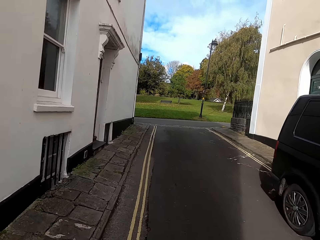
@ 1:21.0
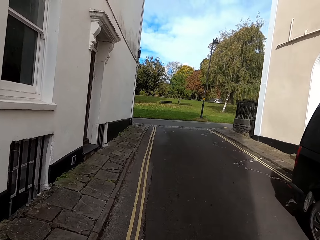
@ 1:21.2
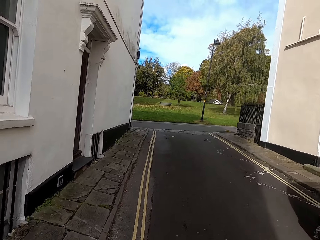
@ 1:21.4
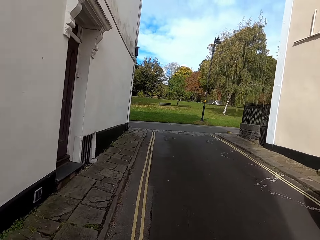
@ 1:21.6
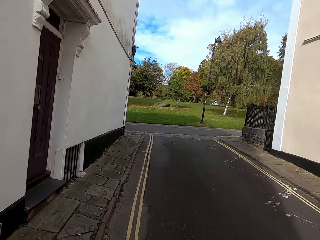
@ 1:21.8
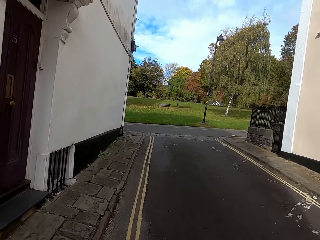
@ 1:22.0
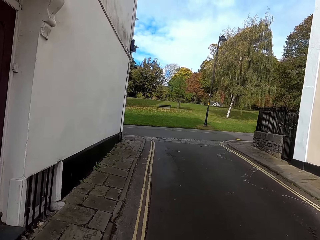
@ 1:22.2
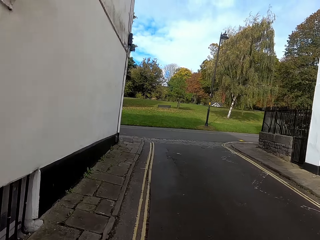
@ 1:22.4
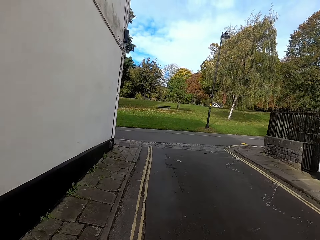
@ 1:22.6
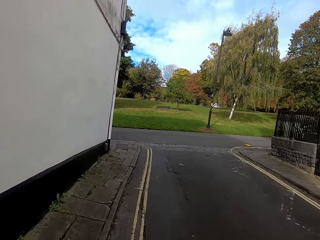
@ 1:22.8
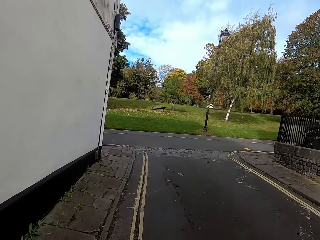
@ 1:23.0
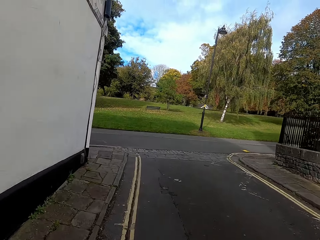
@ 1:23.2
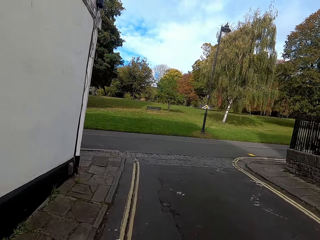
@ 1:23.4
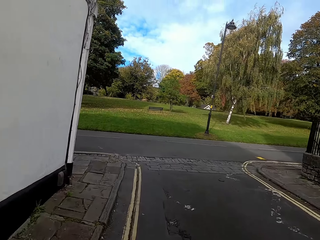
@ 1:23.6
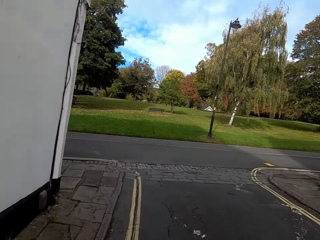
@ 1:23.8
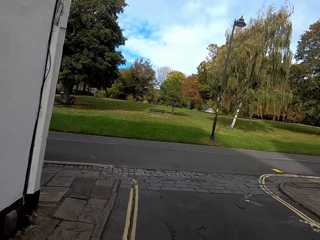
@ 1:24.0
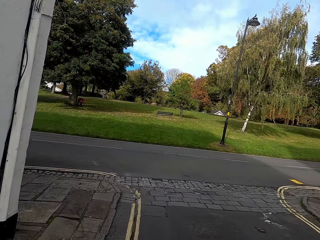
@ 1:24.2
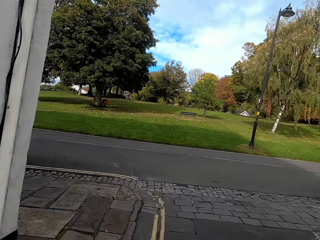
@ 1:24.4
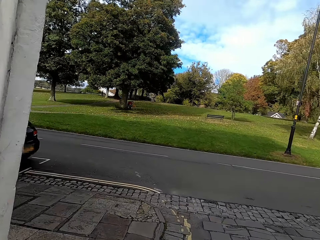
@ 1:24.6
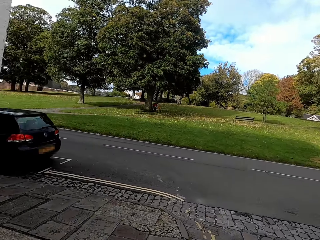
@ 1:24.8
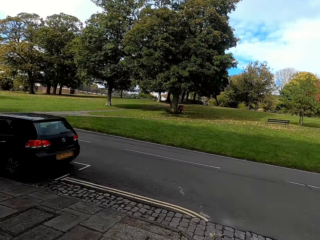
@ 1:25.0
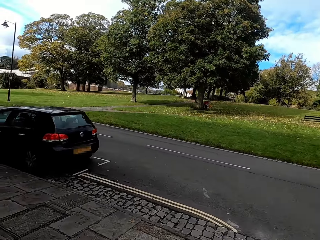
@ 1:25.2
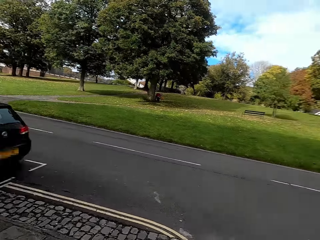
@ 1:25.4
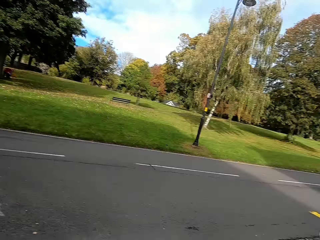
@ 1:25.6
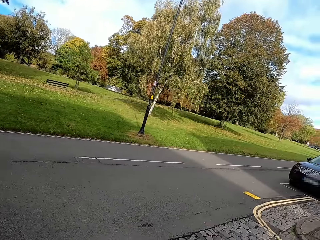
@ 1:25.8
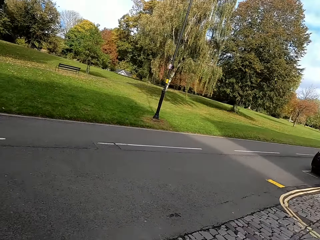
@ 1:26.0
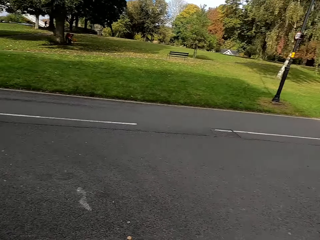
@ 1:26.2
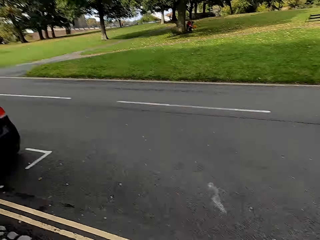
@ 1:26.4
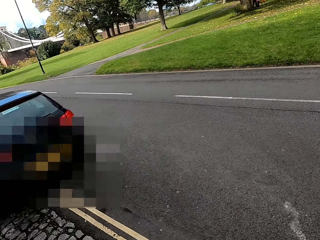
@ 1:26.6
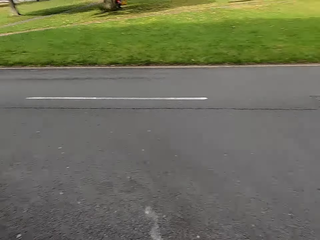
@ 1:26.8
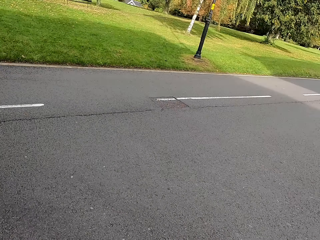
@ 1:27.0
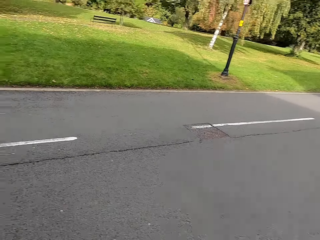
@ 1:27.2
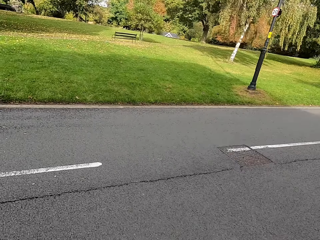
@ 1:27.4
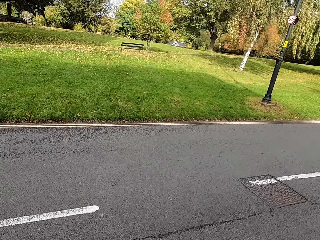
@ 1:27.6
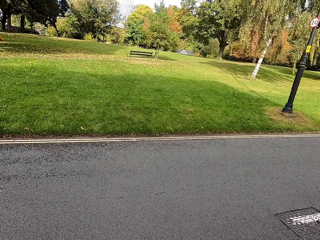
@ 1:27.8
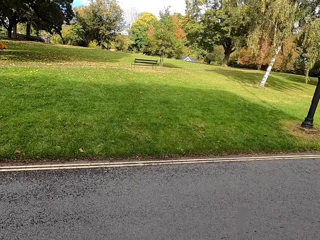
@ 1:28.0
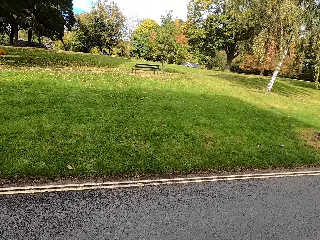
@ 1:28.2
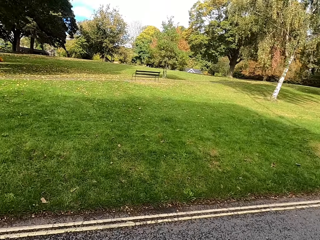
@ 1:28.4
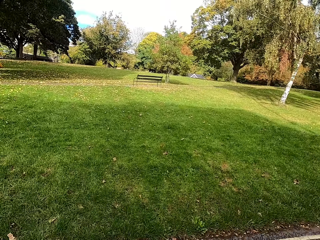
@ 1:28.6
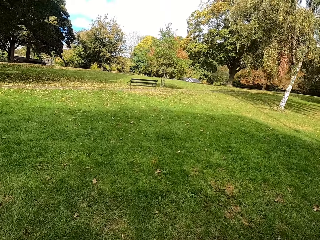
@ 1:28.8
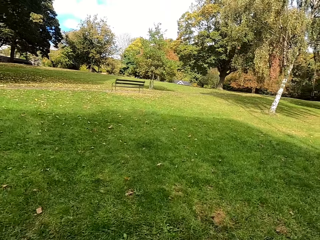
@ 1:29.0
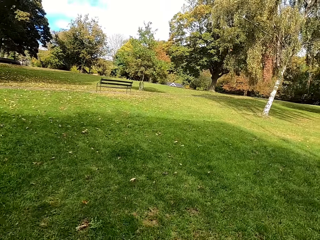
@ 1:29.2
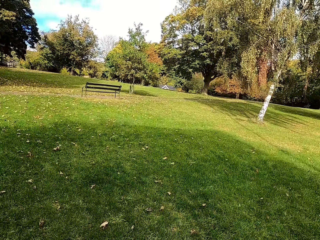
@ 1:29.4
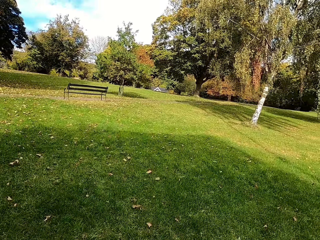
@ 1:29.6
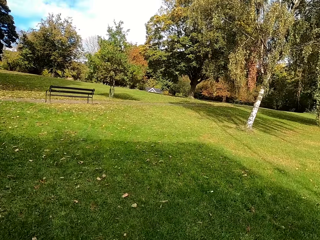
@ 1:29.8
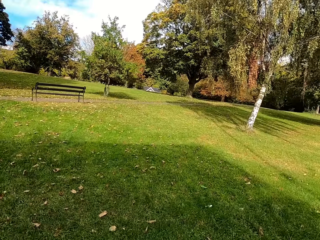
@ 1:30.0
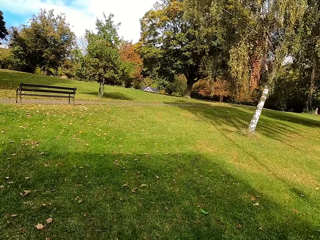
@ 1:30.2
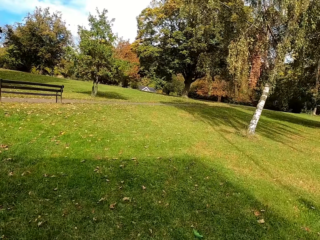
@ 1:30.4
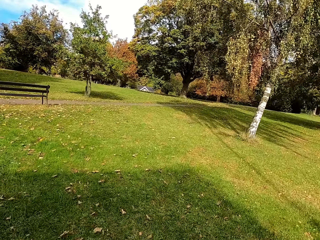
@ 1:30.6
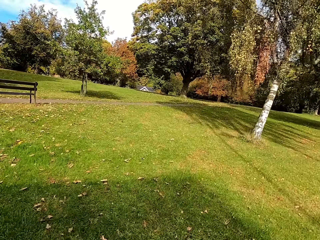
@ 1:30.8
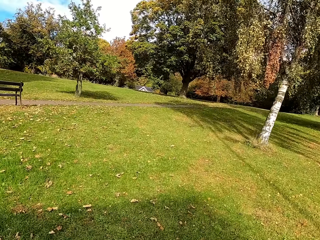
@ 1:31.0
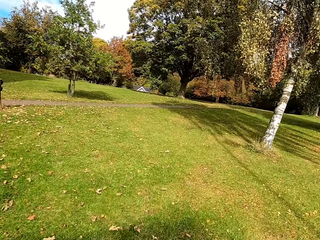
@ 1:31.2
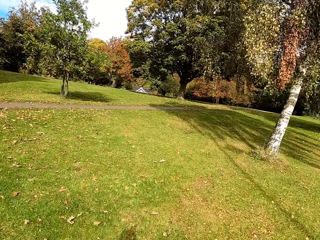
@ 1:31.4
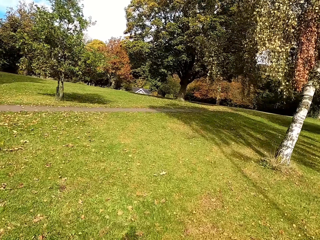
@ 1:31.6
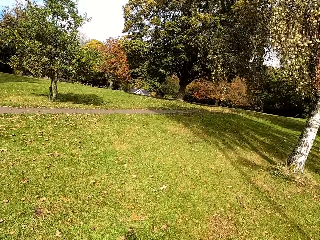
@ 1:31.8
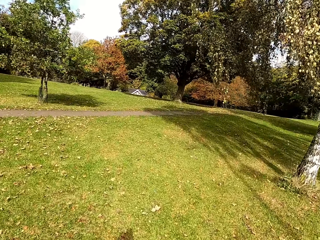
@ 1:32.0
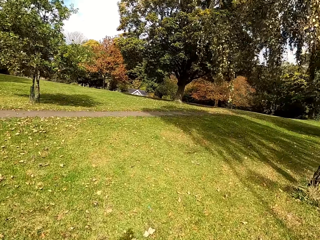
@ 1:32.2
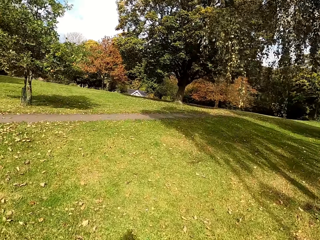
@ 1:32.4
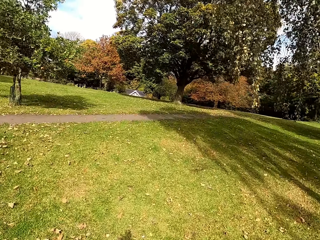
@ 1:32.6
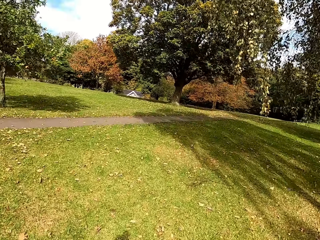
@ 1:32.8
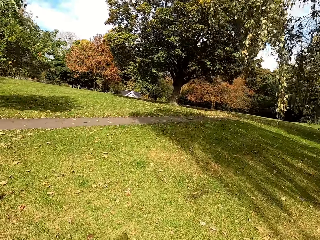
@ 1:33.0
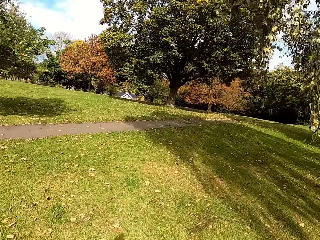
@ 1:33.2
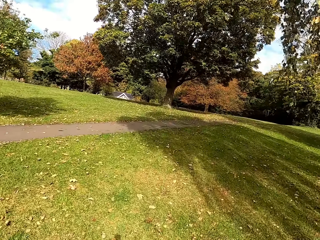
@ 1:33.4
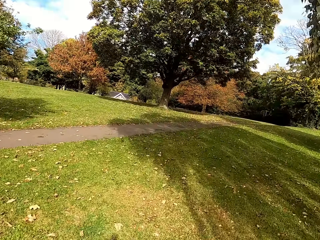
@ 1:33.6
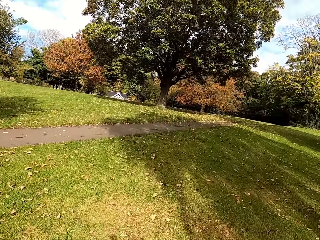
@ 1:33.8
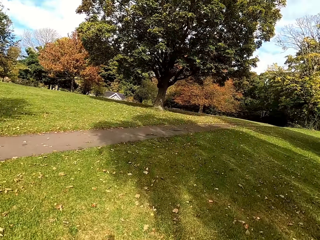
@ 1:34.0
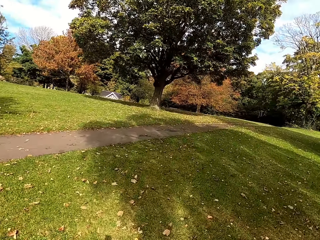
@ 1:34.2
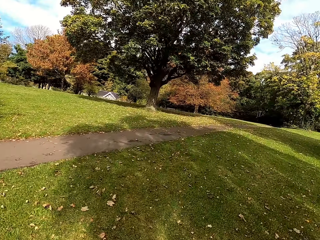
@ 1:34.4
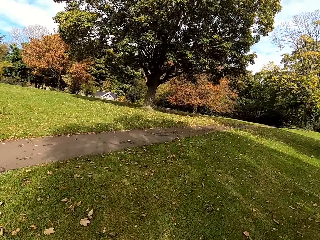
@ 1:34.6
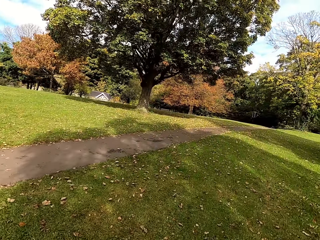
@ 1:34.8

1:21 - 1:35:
The camera wearer looks at the right side of the road. They cross the road. They run through the grass.

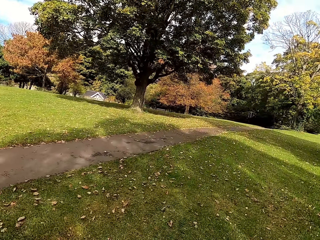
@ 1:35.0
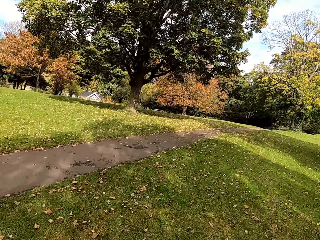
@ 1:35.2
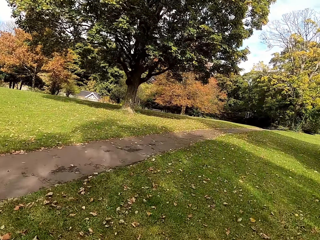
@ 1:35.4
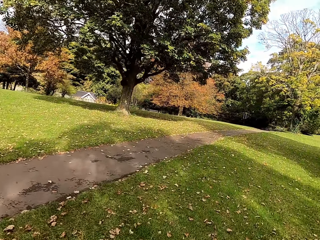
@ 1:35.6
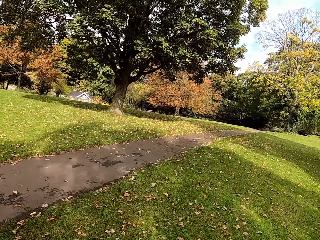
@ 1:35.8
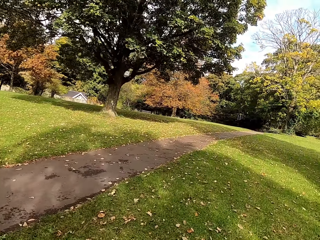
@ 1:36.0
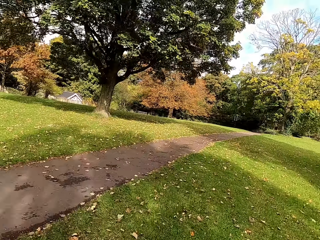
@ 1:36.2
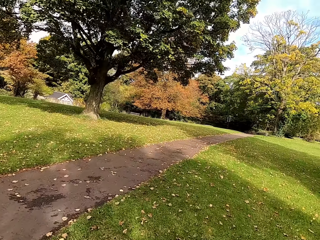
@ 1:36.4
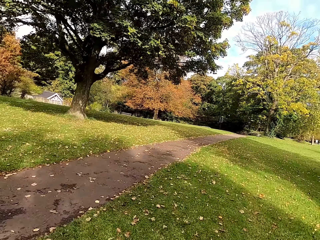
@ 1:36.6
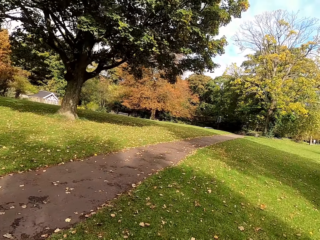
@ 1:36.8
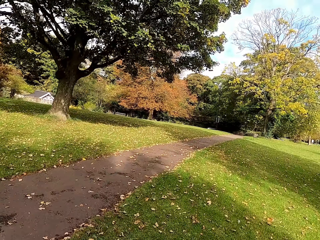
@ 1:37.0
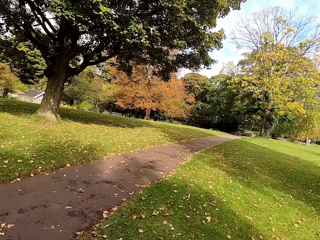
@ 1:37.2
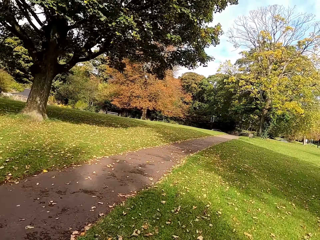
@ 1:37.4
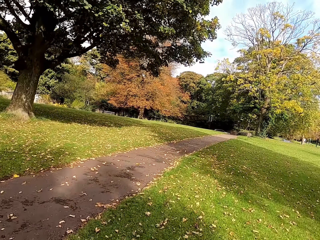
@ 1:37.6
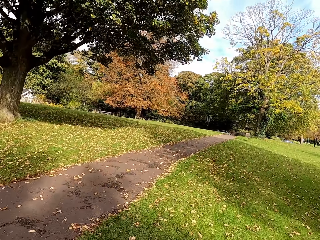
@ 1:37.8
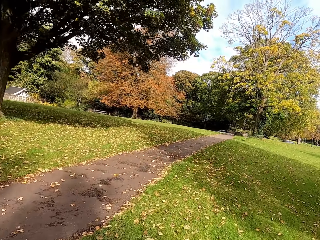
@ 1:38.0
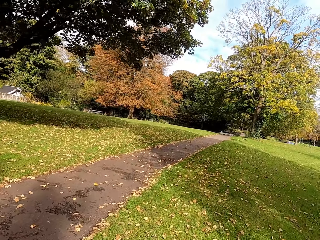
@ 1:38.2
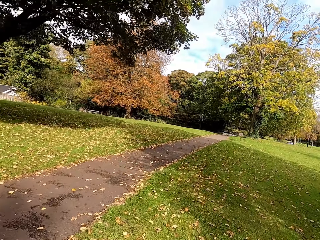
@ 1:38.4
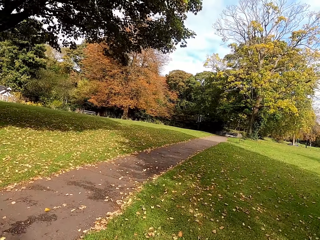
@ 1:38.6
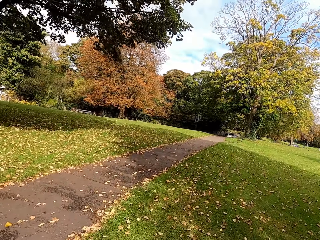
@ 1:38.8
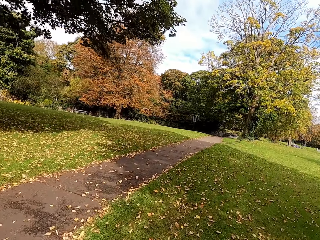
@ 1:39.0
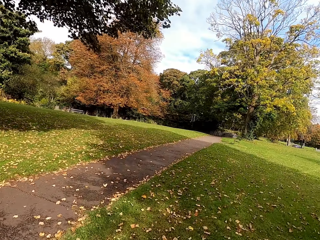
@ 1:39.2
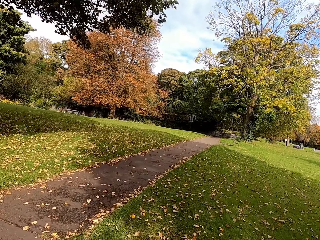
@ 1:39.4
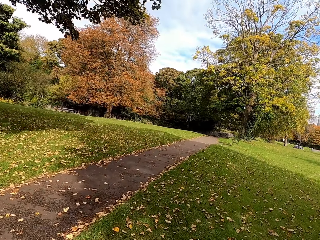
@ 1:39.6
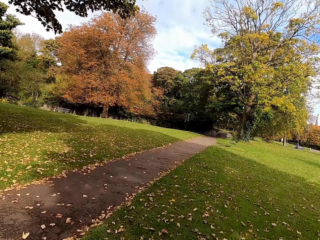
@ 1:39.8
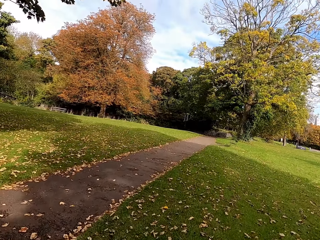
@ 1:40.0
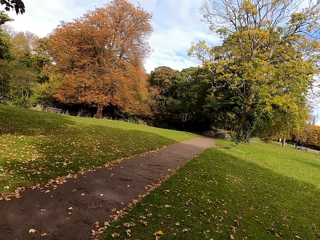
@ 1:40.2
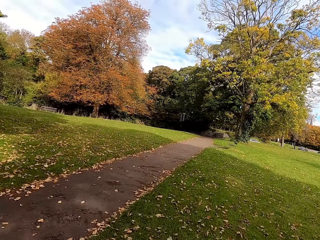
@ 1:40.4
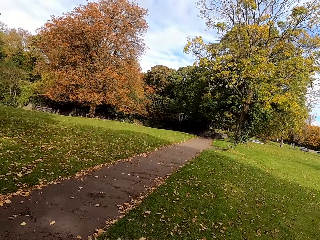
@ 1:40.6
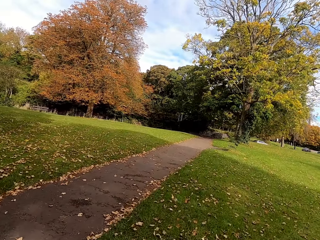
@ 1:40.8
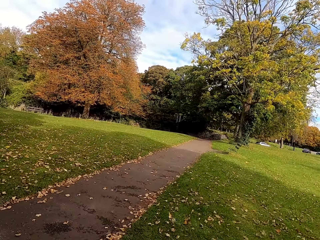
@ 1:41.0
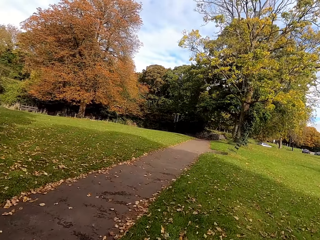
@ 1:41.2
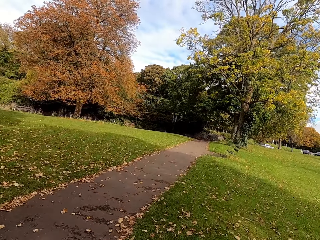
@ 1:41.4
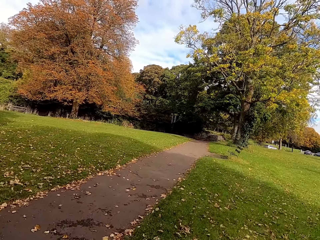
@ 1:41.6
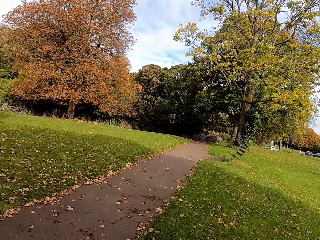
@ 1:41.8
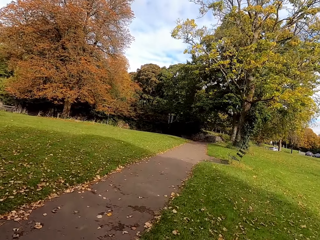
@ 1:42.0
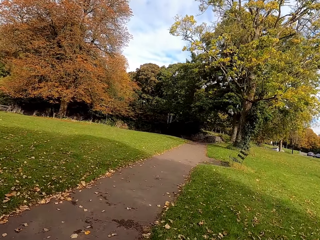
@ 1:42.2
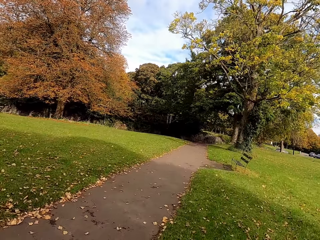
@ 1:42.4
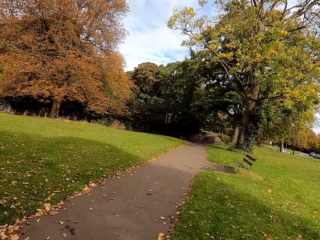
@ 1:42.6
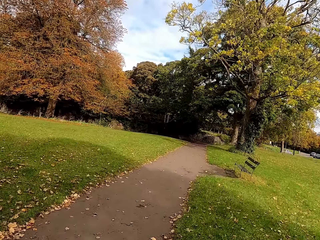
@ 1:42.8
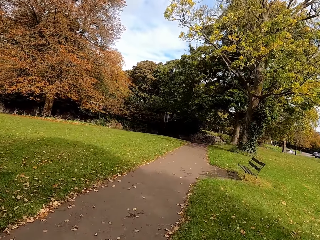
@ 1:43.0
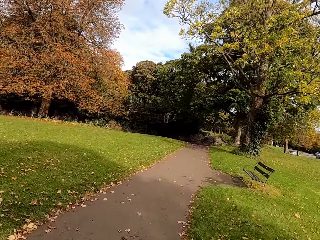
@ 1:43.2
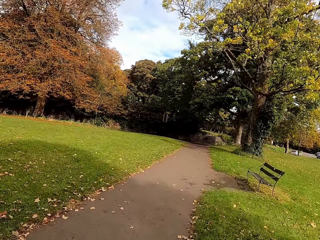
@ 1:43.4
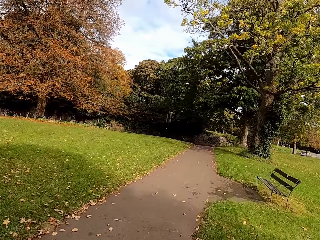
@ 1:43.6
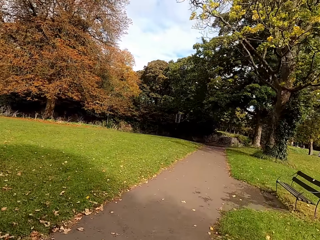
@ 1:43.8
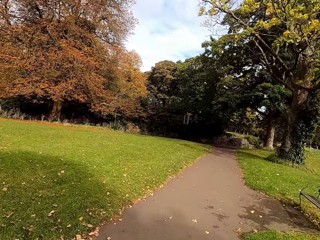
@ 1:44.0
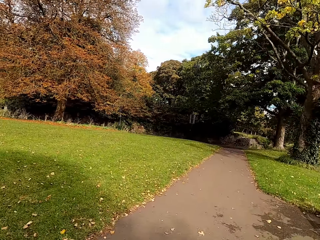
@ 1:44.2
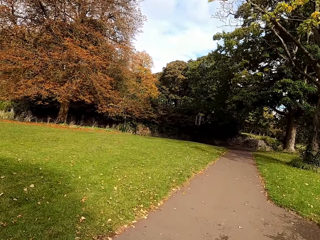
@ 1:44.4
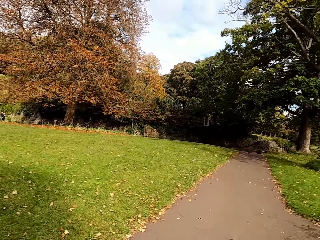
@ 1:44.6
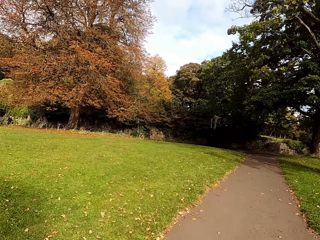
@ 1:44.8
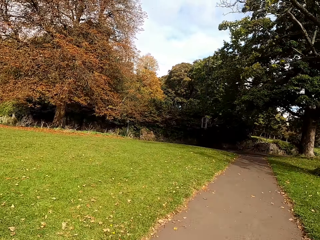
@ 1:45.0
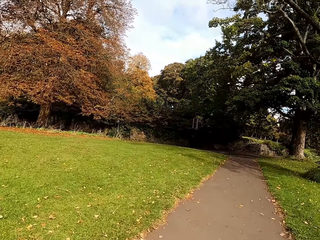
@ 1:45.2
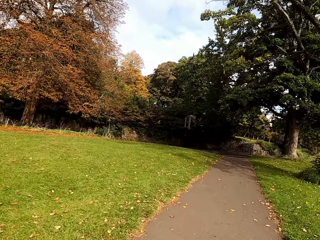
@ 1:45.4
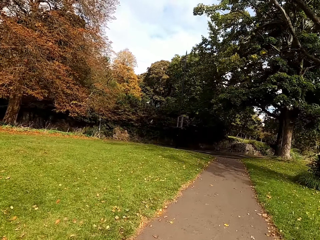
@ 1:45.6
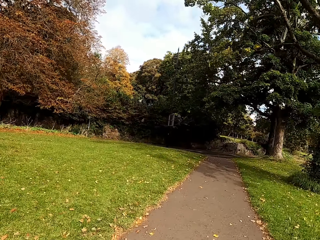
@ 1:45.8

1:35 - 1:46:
The camera wearer runs on a sidewalk.
